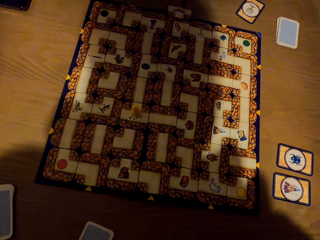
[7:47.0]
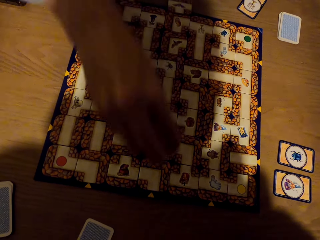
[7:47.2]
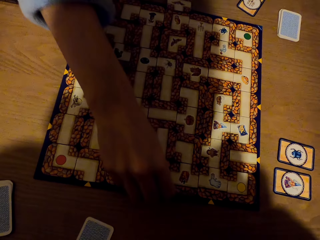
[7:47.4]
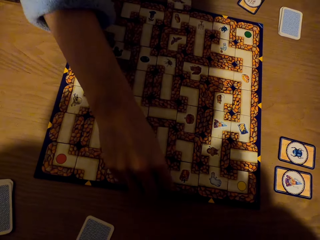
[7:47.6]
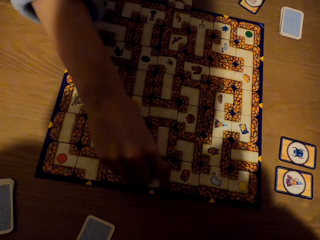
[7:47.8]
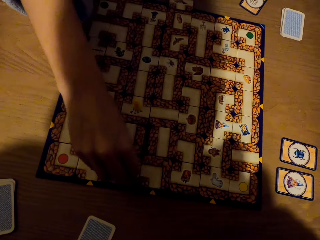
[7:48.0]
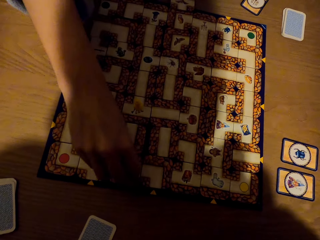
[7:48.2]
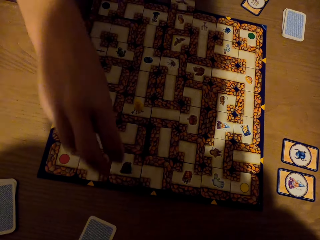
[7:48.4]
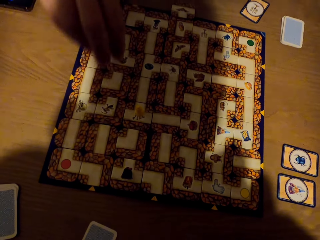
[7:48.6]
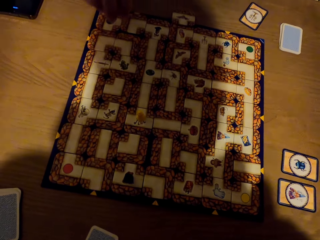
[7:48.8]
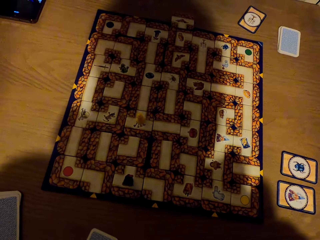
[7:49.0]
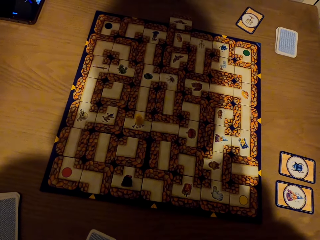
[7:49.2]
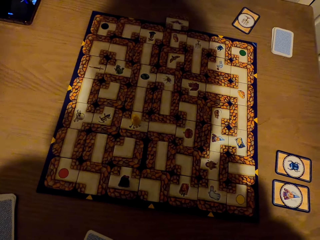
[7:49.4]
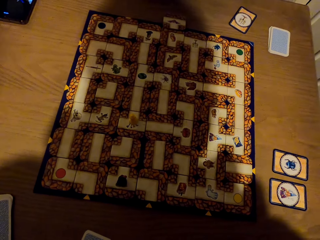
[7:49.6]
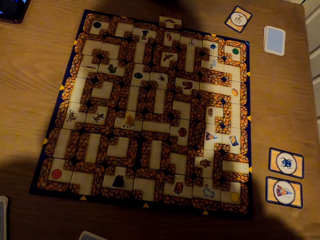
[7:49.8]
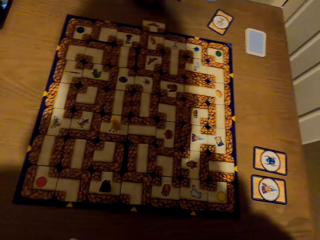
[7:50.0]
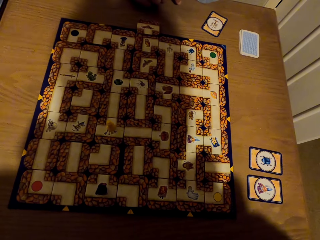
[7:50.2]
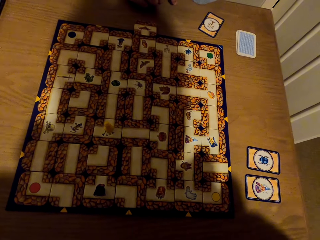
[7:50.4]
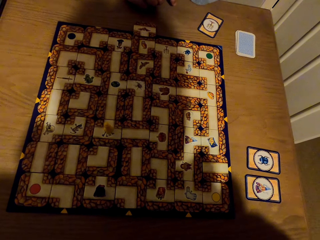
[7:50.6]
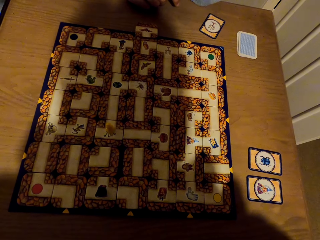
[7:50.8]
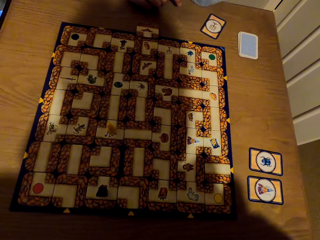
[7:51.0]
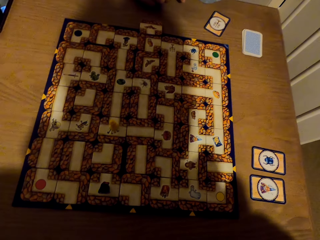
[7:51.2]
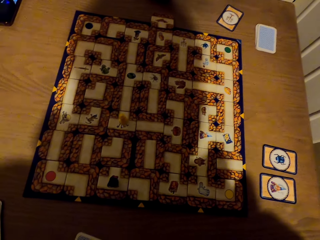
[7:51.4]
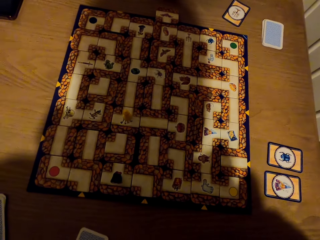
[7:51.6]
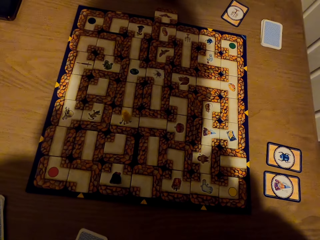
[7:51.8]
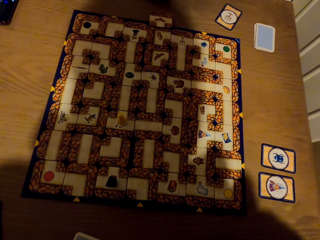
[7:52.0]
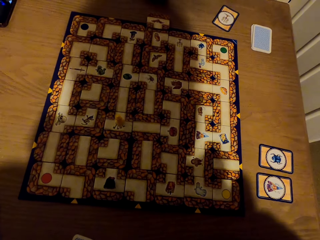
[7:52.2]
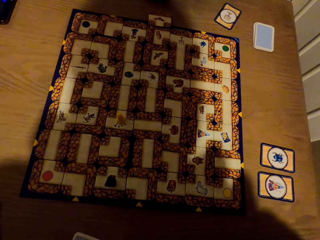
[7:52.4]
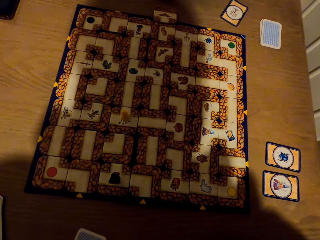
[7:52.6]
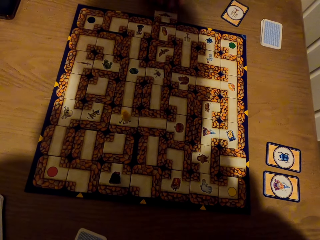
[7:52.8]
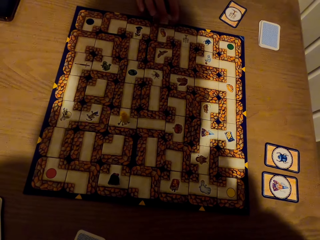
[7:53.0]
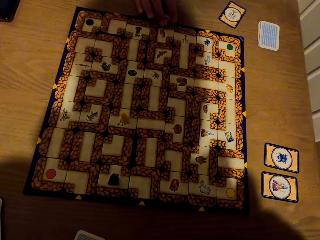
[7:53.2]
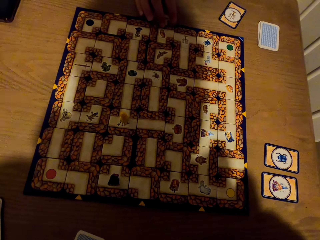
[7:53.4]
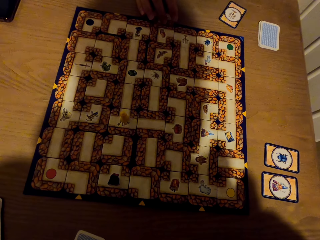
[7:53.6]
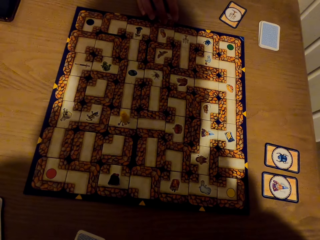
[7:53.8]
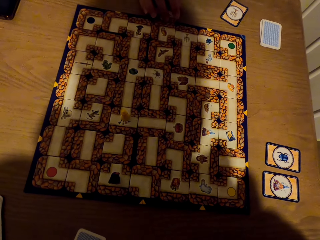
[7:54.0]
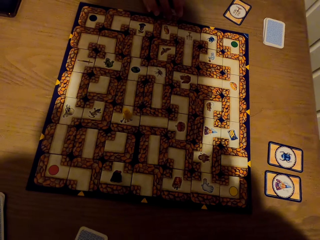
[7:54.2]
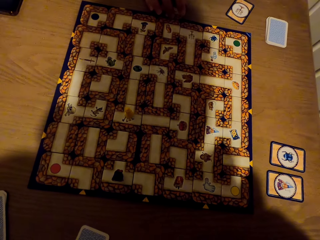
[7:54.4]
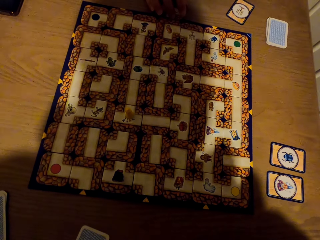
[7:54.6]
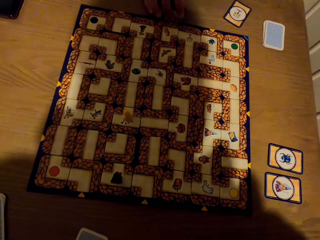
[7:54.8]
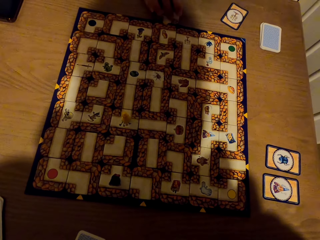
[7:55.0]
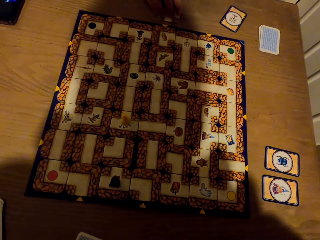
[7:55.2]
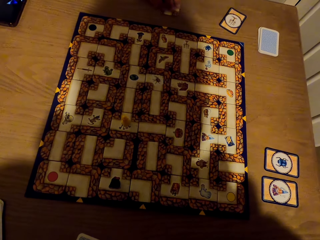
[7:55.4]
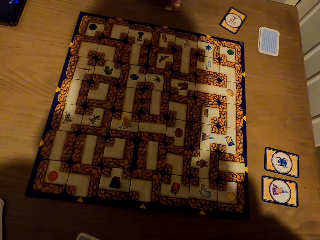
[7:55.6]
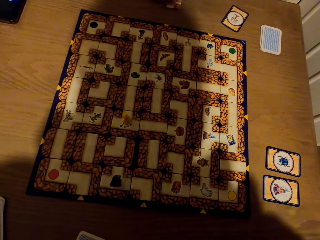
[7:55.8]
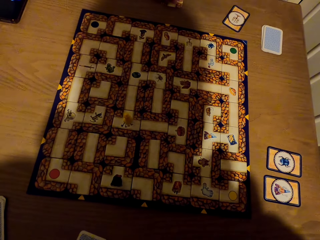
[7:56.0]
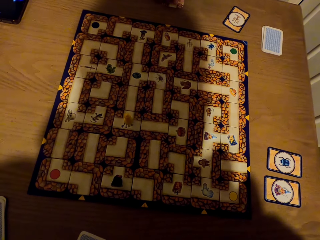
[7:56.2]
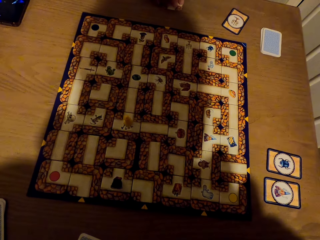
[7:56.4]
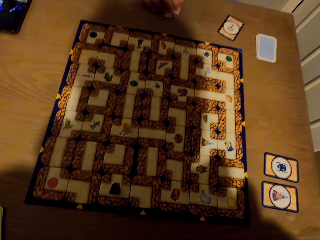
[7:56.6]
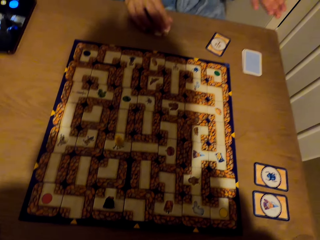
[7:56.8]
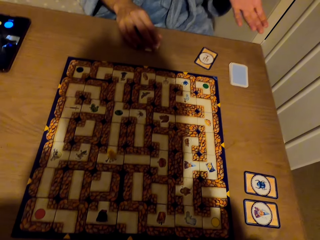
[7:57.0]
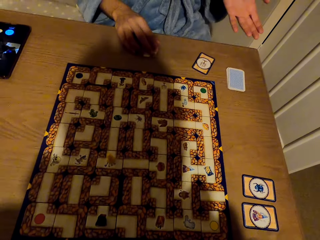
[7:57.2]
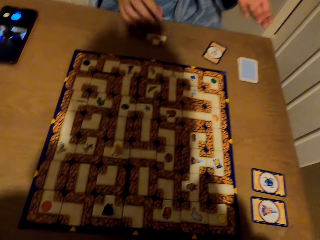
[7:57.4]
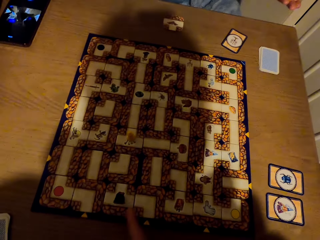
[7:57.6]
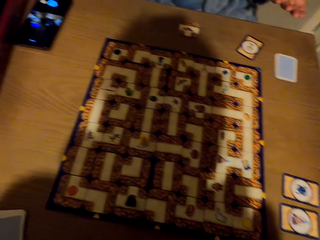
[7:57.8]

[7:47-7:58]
A lady picks the pawn from the labyrinth board with the right hand and counts on the labyrinth board with the pawn. The lady touches a token. The lady drops the pawn on the labyrinth board with the right hand. The lady stares at the labyrinth board game. The lady picks the tile.

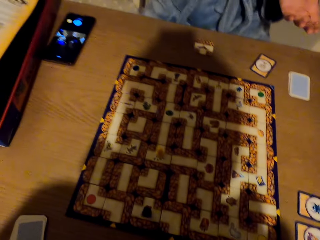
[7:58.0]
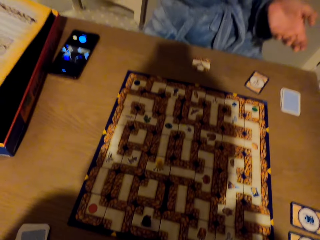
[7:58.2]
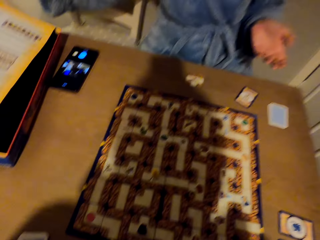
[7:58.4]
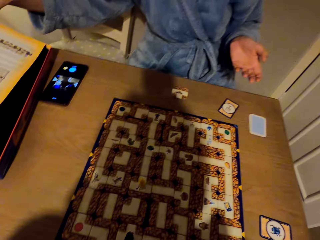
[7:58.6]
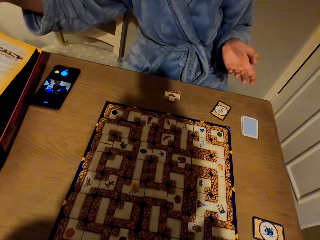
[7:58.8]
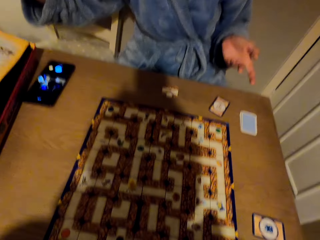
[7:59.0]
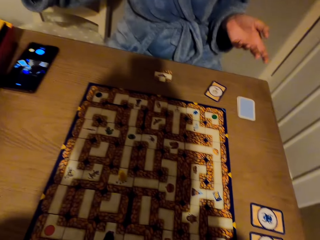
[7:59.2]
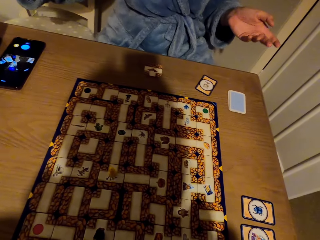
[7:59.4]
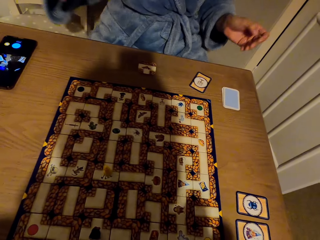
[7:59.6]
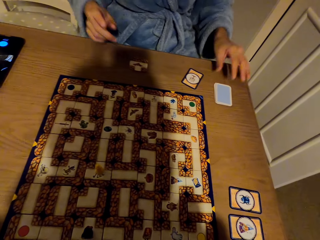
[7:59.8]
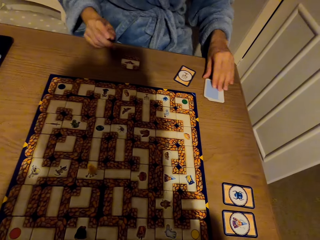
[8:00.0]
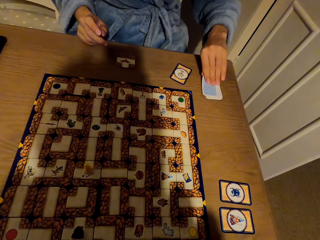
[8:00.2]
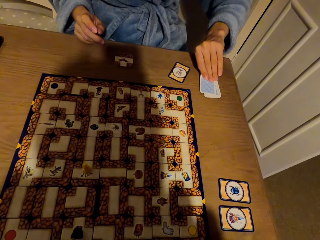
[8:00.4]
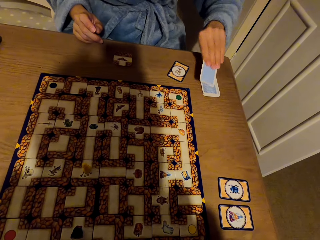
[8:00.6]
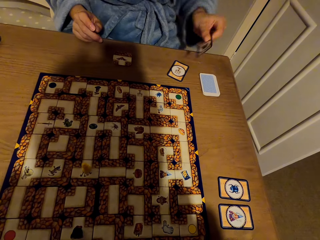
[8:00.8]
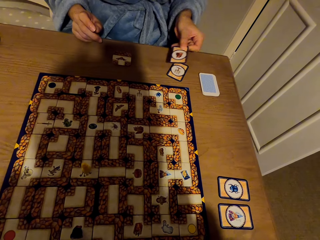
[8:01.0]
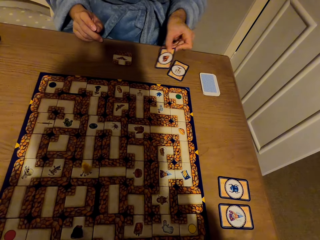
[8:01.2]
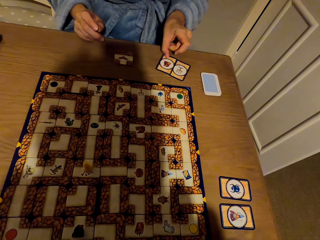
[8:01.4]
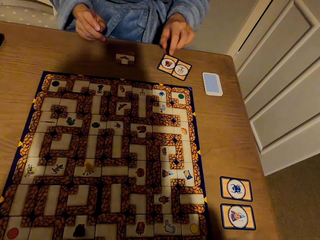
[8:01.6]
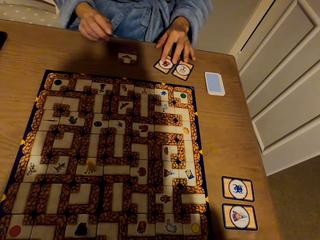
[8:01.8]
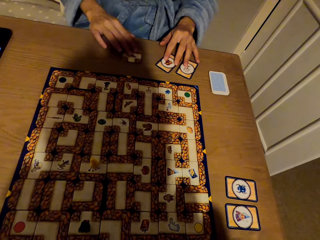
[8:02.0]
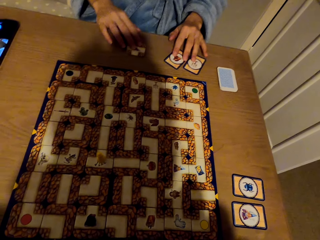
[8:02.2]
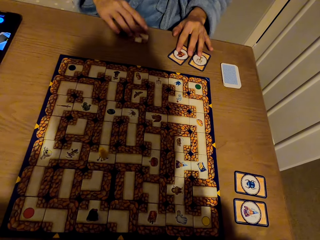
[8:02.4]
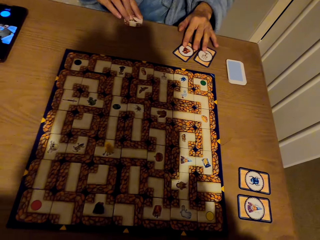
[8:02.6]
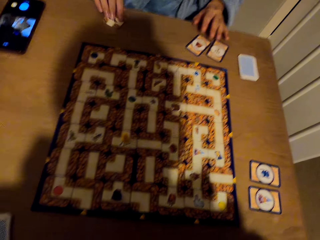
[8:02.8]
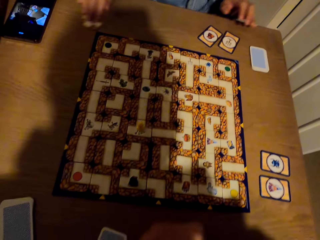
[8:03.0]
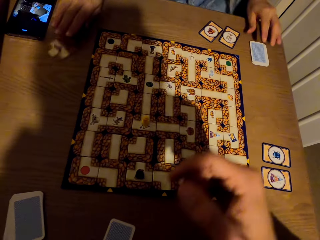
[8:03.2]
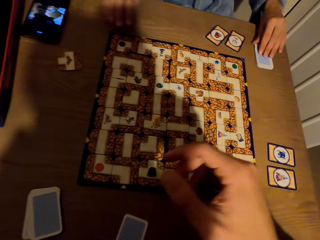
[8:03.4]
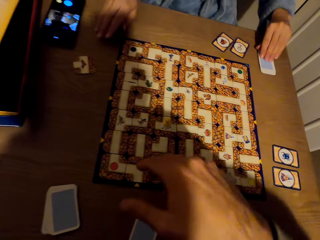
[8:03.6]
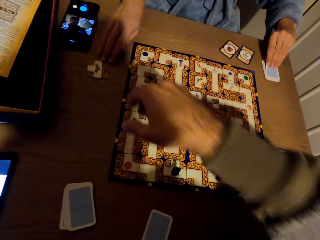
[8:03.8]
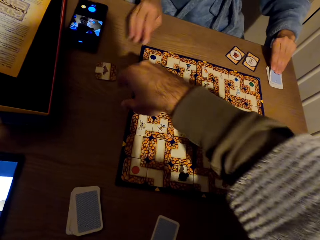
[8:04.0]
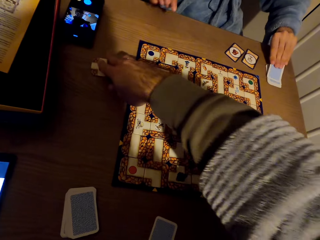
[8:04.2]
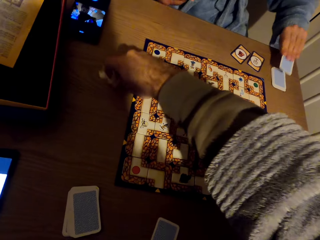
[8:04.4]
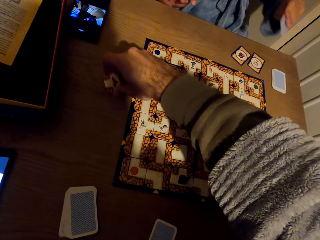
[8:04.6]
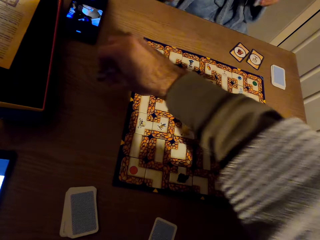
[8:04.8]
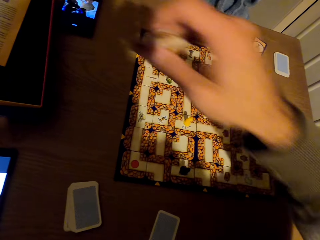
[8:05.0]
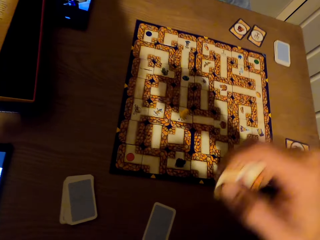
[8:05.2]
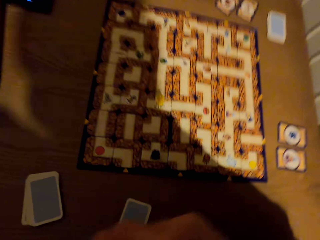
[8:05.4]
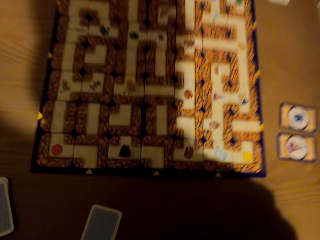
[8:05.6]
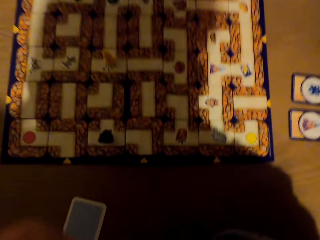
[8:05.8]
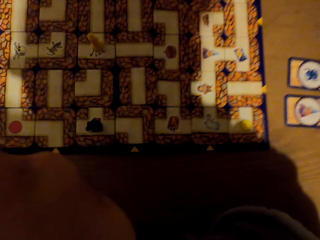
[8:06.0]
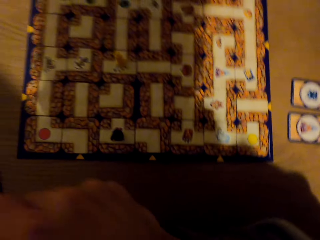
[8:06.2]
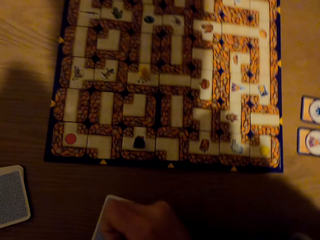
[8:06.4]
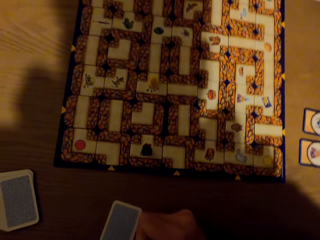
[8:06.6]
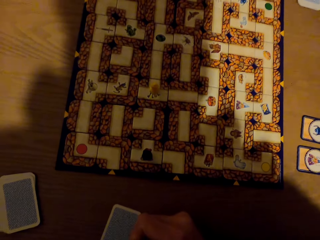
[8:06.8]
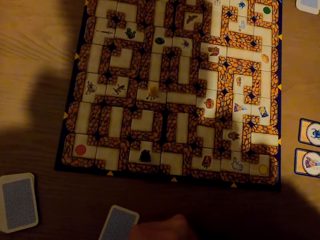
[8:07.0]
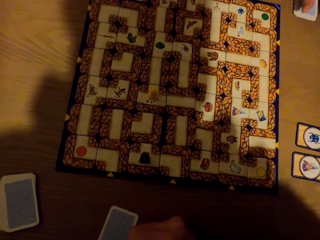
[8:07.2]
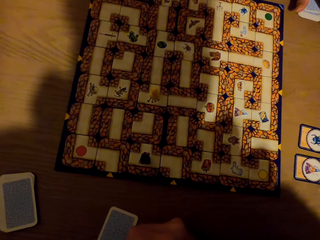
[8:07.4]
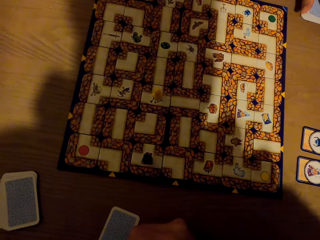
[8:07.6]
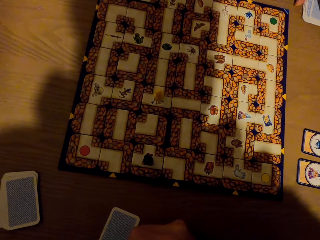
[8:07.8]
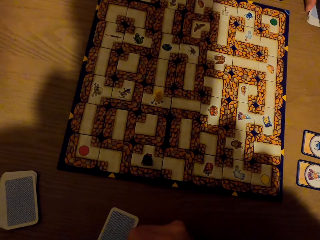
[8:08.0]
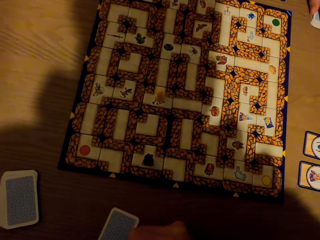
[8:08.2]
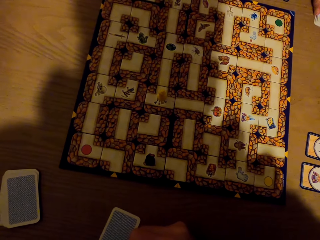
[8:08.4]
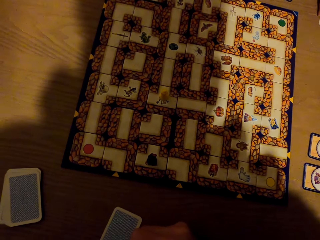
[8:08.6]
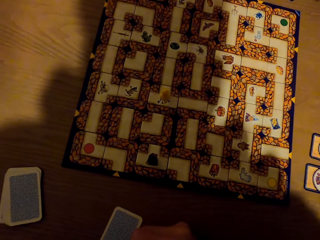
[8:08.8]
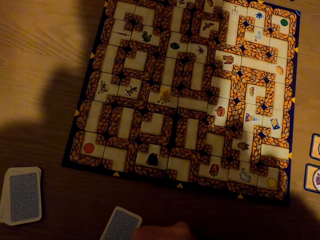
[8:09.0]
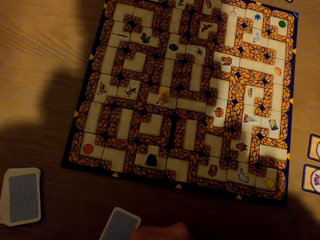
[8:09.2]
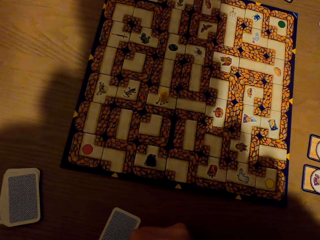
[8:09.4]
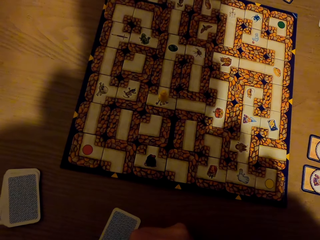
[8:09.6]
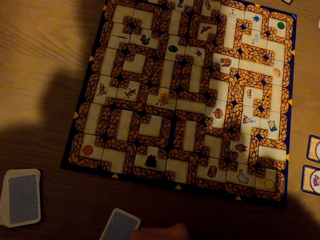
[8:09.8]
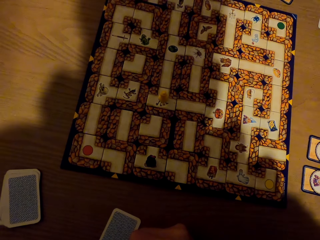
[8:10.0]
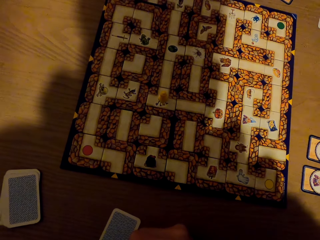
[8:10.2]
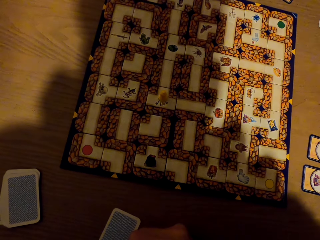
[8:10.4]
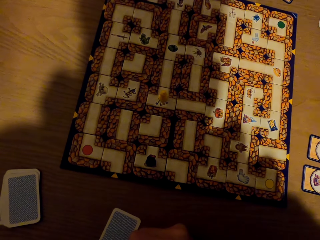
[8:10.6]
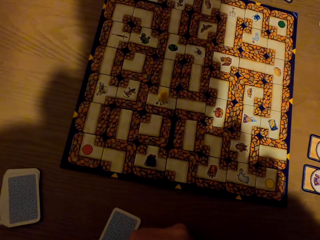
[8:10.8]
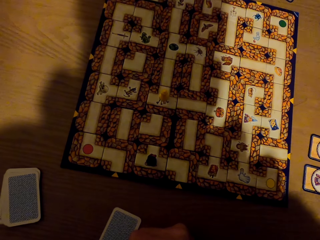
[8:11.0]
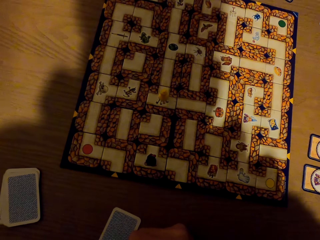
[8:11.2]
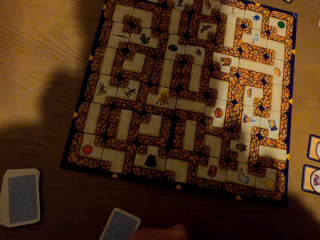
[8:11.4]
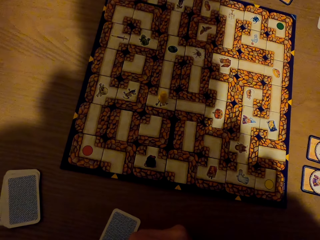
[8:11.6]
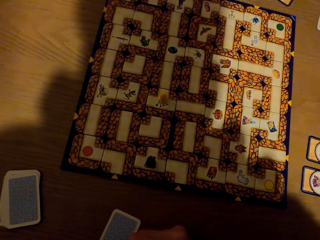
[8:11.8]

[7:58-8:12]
A lady stares at the labyrinth board game. The lady picks a card from the table with the left hand and places the card on the table with the left hand. The lady picks the tile. The lady pushes the card on the table with the right hand. The camera wearer picks the card from the table with the right hand. The lady stares at the labyrinth board game. The camera wearer stares at the labyrinth board game.
